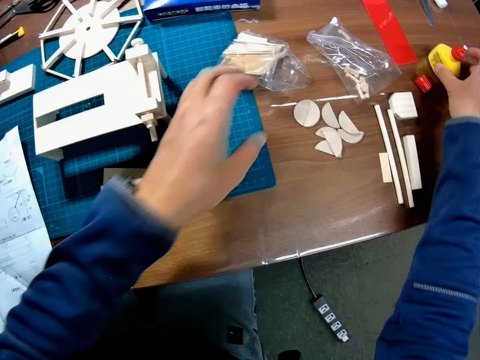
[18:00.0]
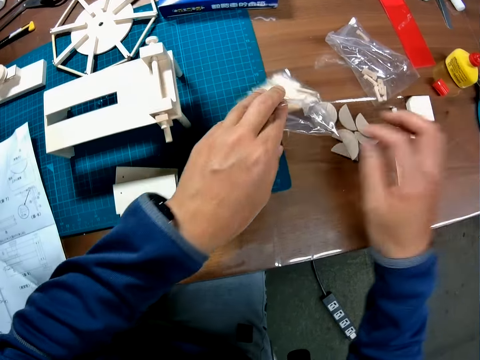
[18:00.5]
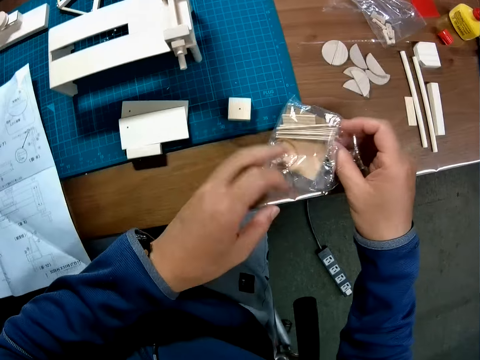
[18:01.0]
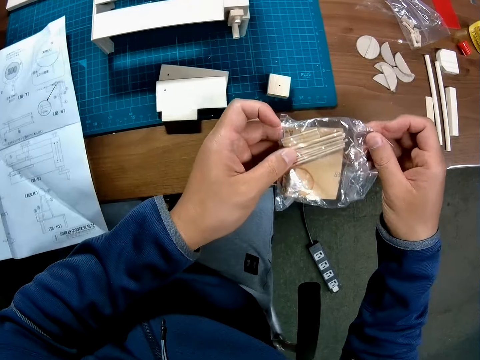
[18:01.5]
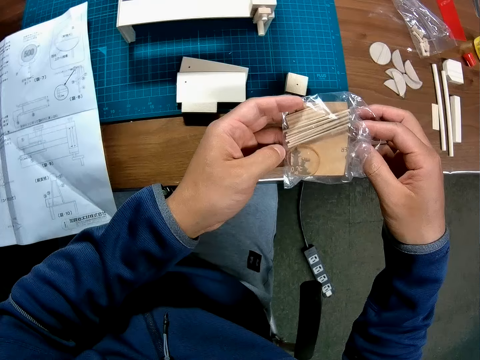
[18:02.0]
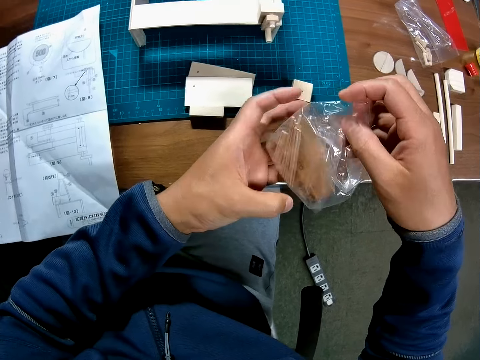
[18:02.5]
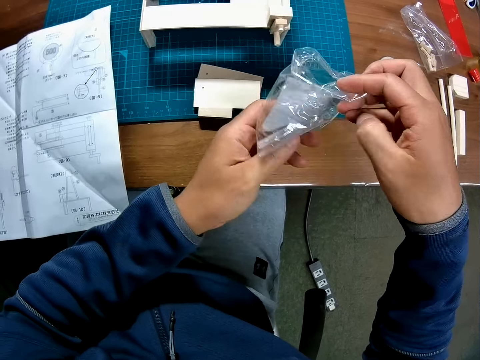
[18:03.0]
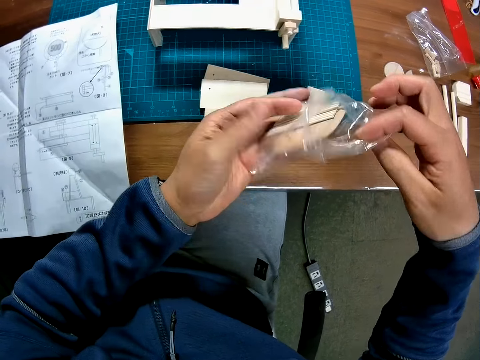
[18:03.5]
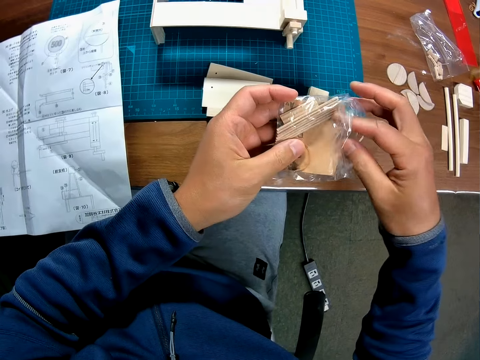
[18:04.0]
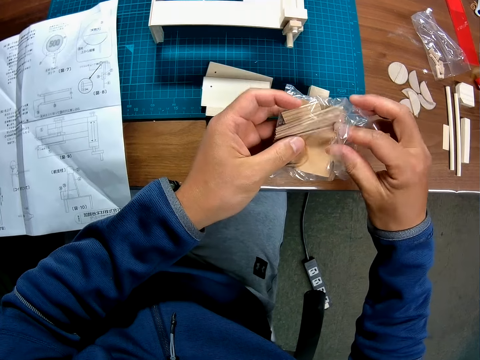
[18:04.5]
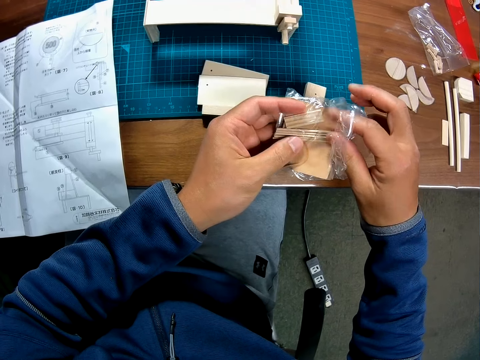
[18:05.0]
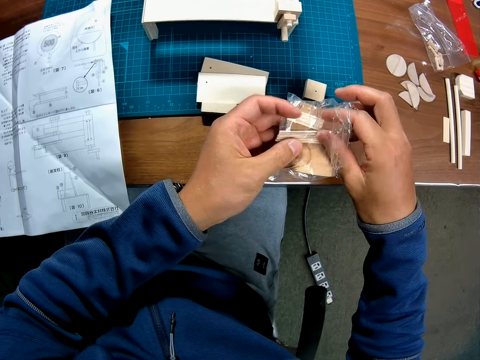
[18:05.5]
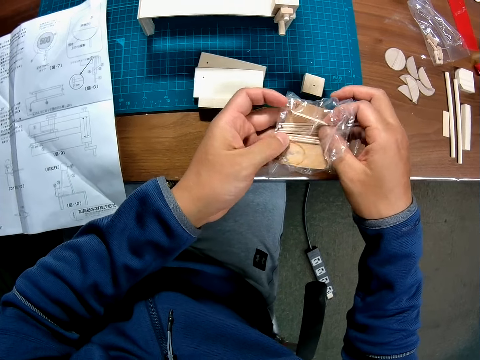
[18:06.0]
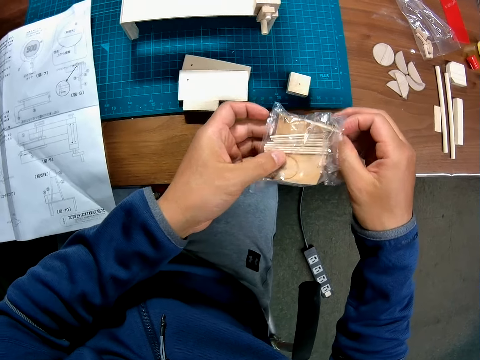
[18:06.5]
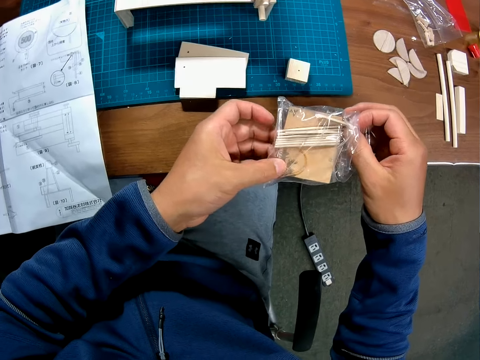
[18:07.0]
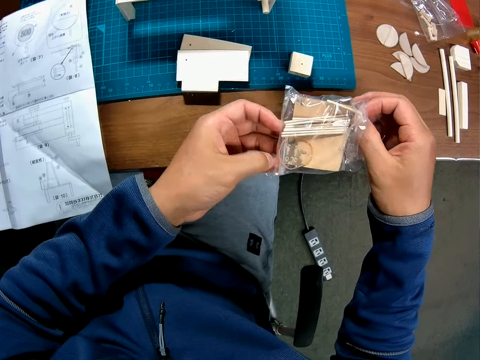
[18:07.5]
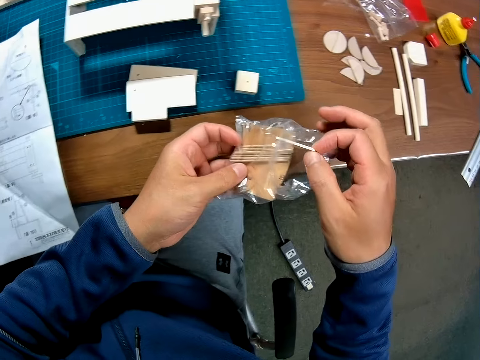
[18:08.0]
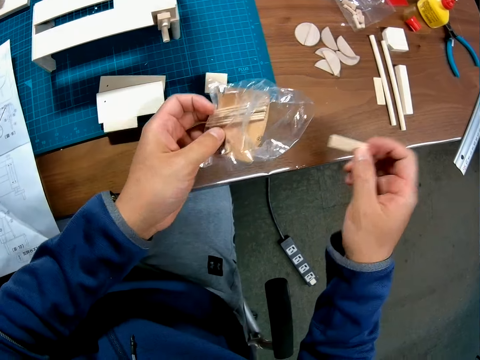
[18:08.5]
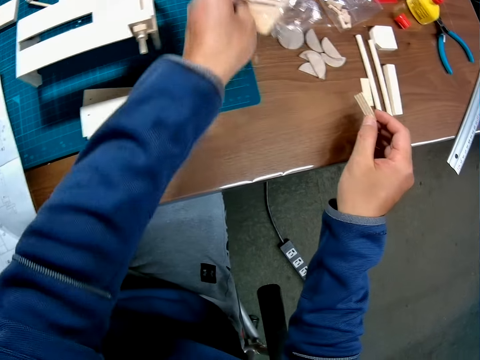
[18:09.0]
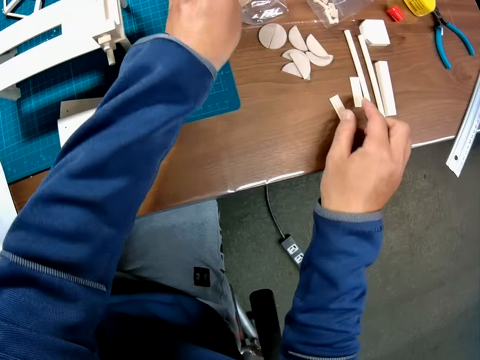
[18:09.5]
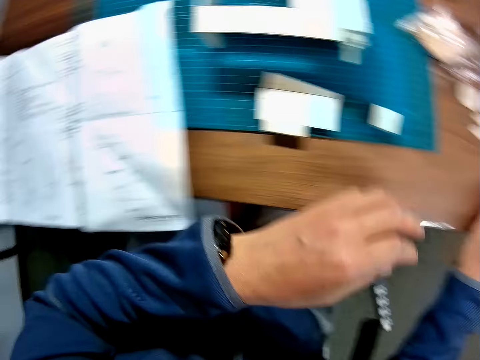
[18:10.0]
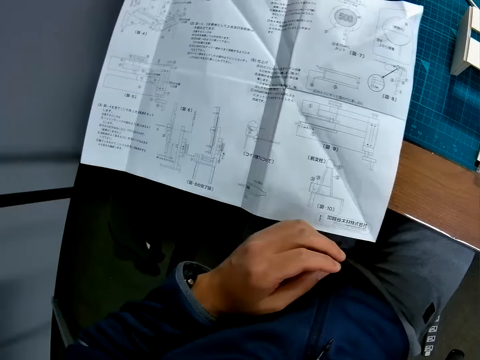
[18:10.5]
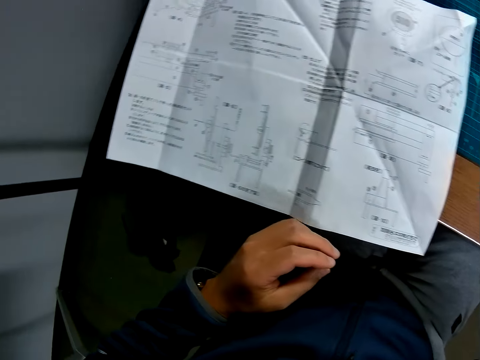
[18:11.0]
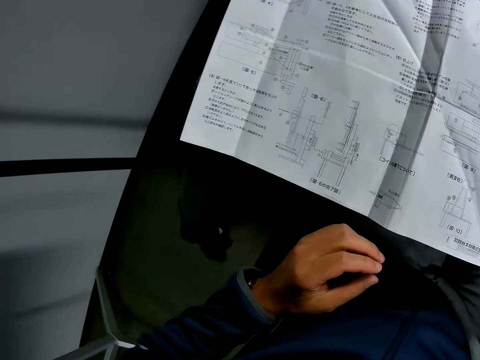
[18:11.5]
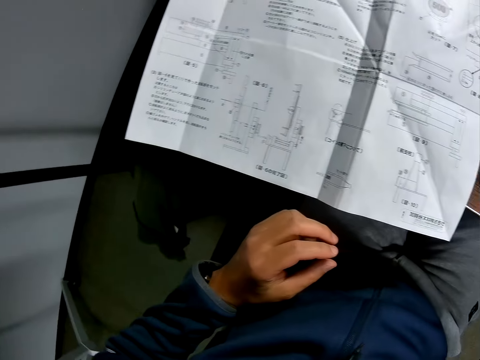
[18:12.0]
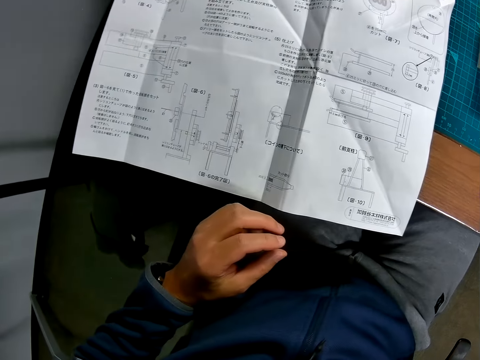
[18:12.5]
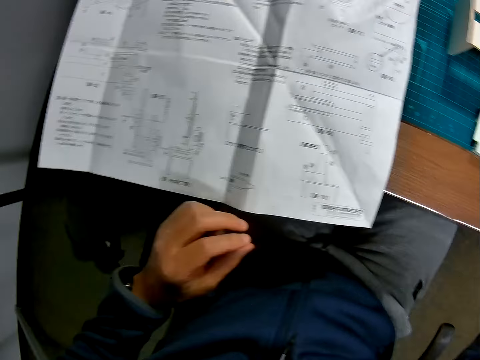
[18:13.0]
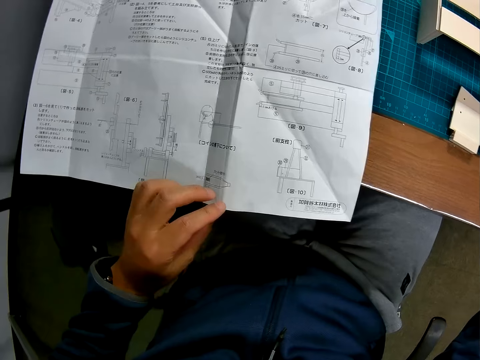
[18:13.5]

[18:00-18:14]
The camera wearer moves the glue placed on the table. They pick up a grip seal bag from the table. They remove another piece from the grip seal bag. They drop the grip seal bag on the table. They place the wood piece on the table. They look at the blueprint on the table.

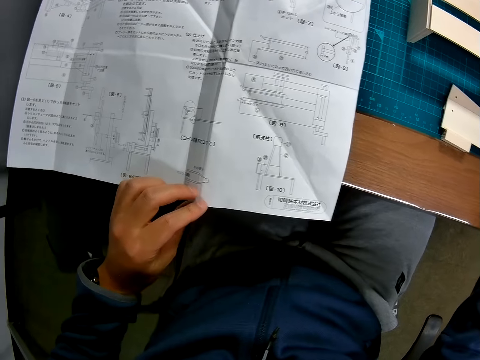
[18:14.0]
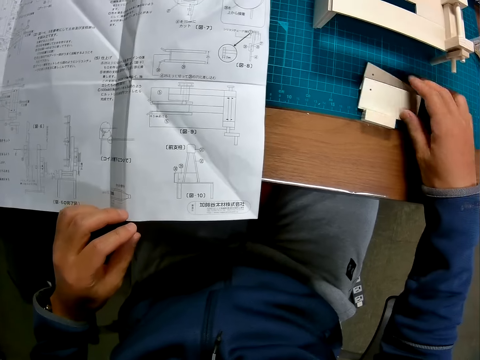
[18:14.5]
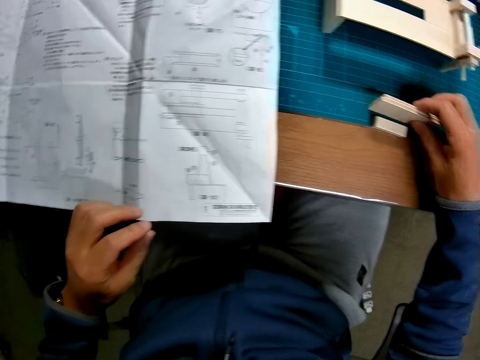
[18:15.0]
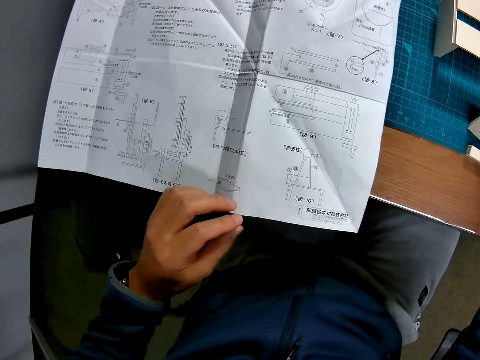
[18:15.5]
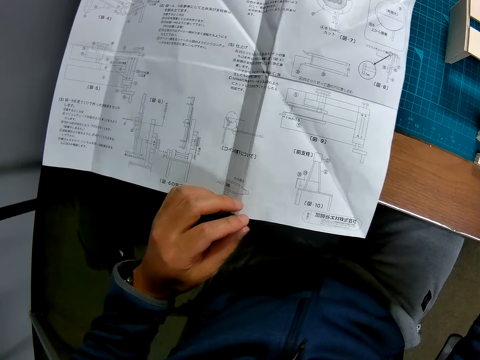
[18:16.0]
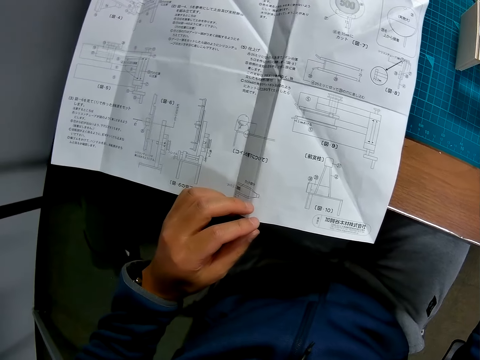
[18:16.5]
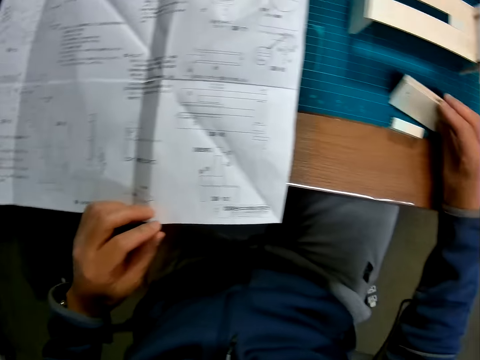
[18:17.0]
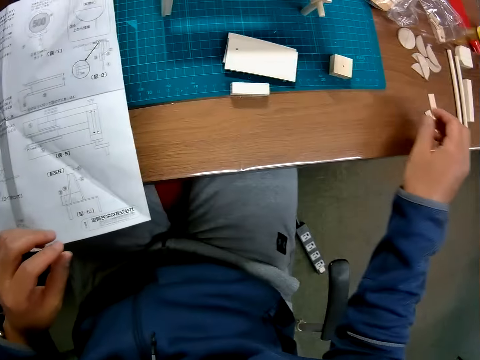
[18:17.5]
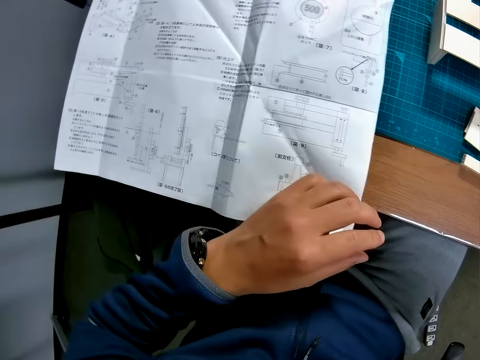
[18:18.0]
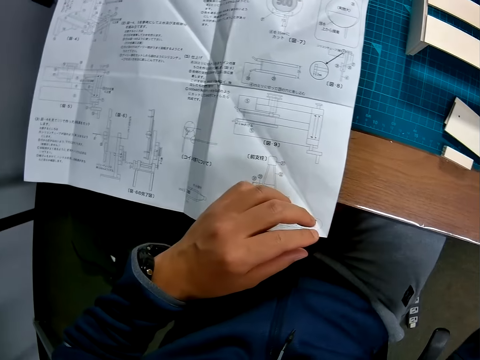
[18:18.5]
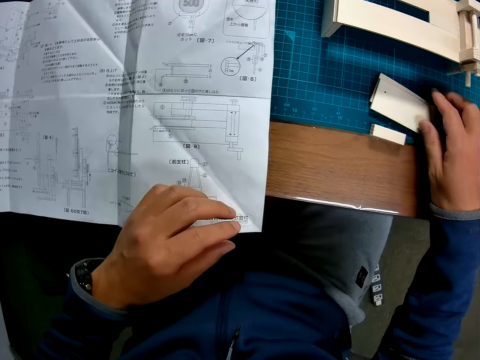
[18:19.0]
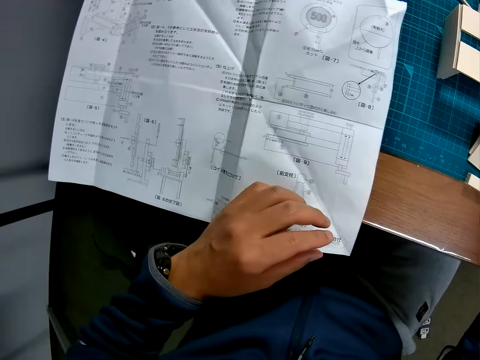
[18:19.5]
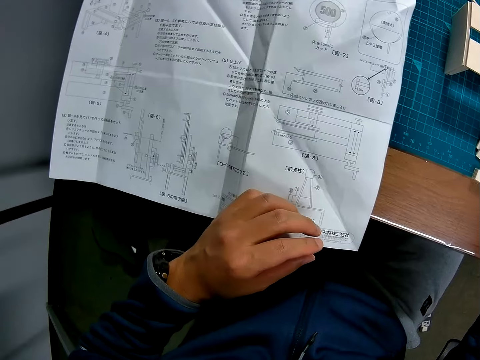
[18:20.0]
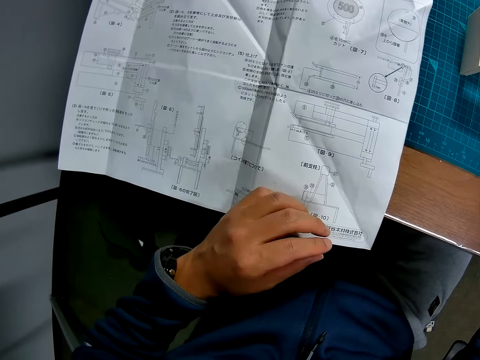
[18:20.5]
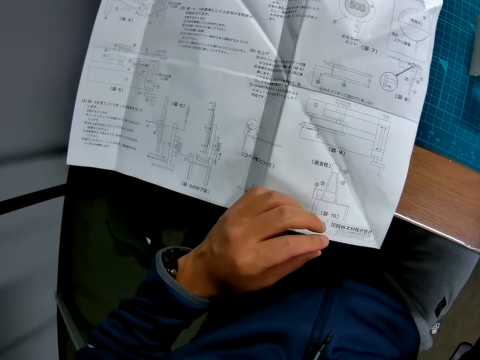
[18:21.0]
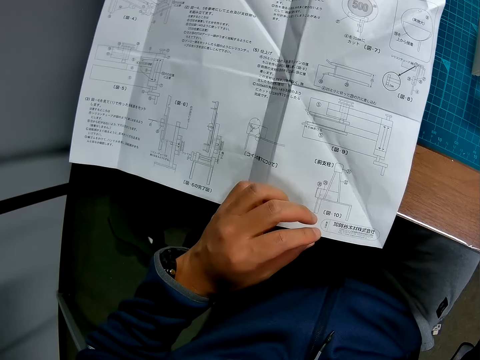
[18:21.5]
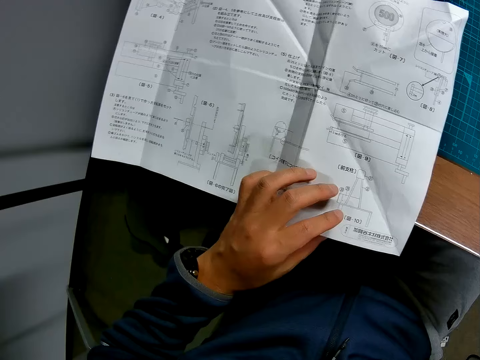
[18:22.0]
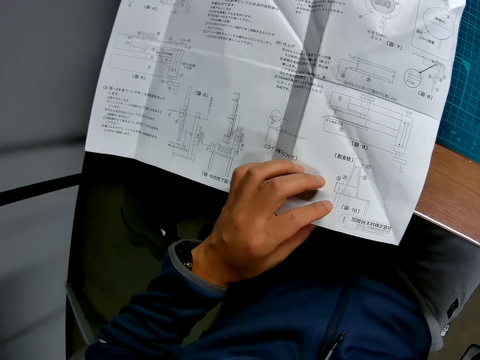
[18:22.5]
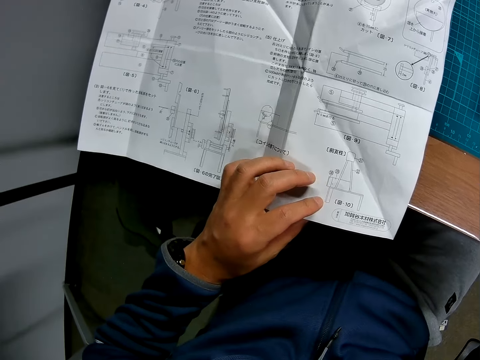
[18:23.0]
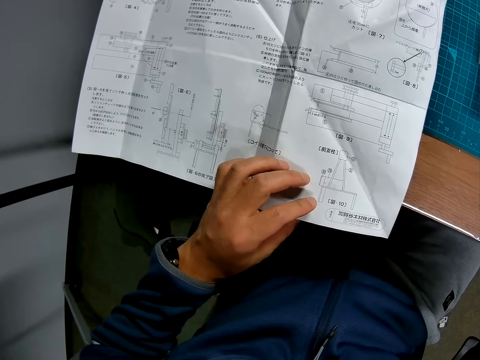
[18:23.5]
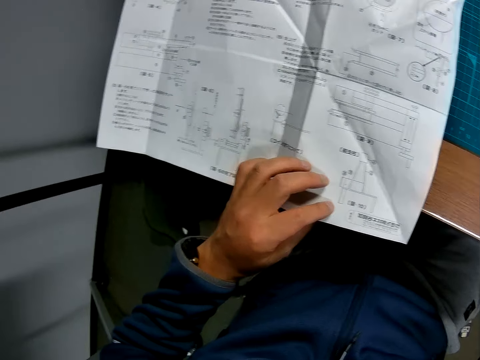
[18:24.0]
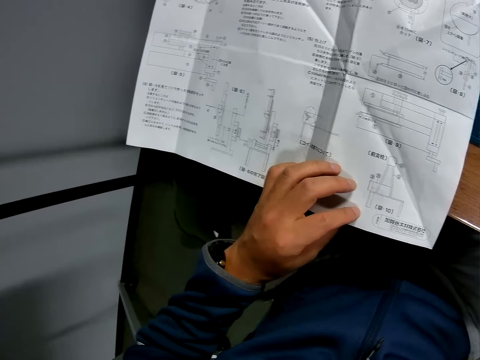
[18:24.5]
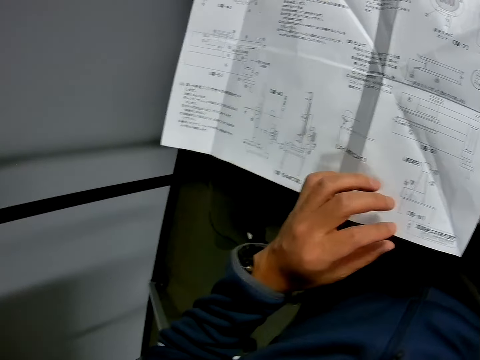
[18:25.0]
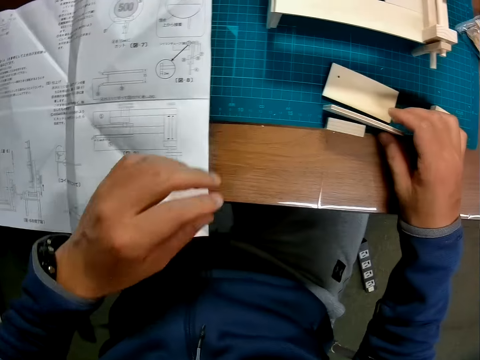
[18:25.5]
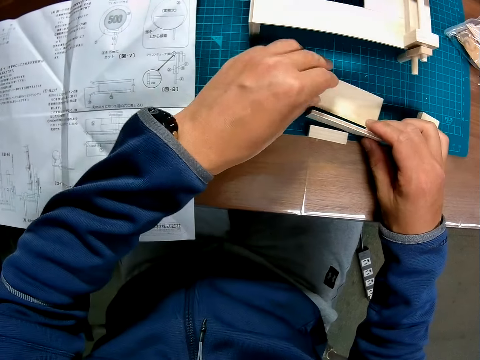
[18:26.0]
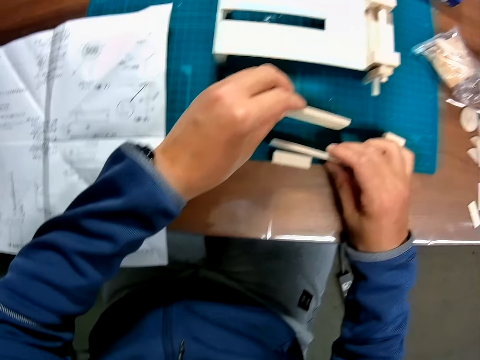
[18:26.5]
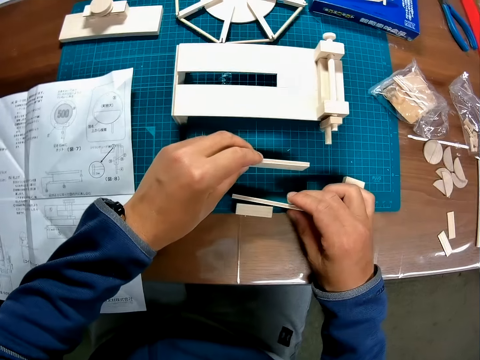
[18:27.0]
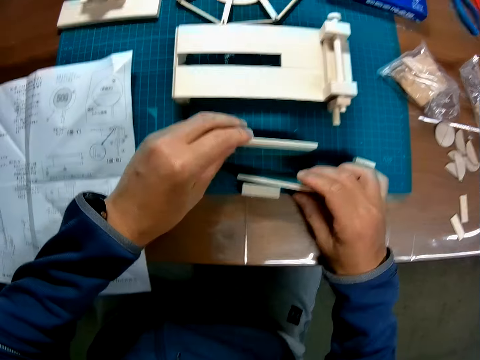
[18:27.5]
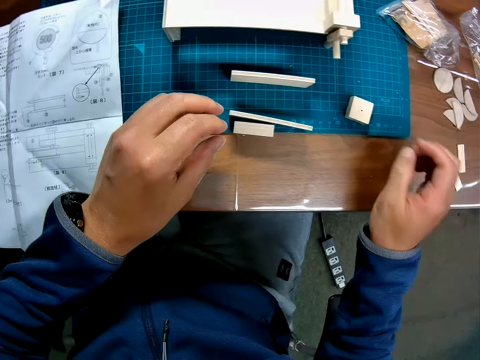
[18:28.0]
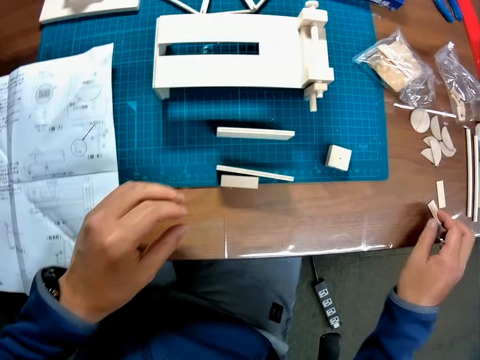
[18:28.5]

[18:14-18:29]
The camera wearer takes the wood pieces placed on the table. He touches the rectangular pieces on the table with his right hand. He looks at a blueprint again. He touches the piece on the table. He reads the blueprint again. He holds the rectangular pieces on the table with his right hand. He touches the model part. He continues reading the blueprint. He stands the rectangular piece on a cutting mat. He turns the model part. He looks at the model parts. He picks up the model part.
